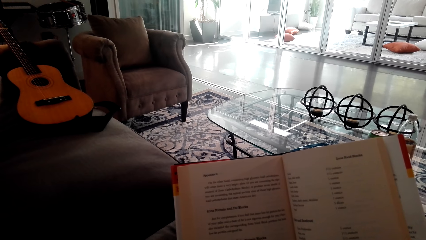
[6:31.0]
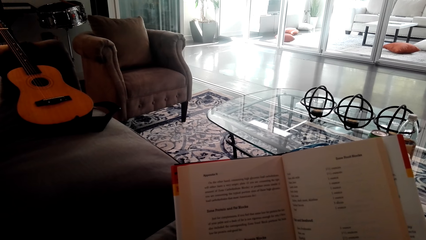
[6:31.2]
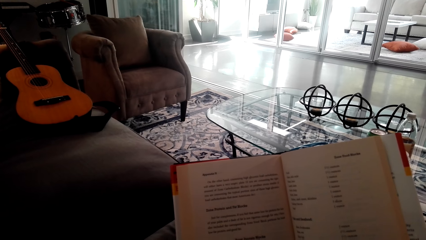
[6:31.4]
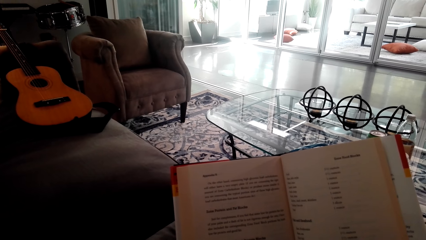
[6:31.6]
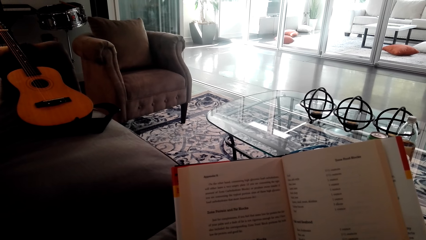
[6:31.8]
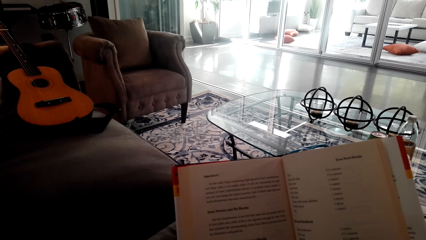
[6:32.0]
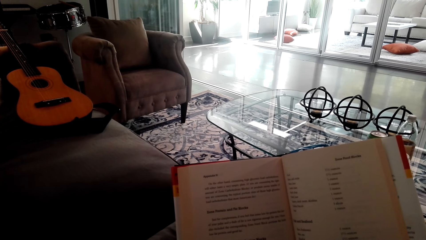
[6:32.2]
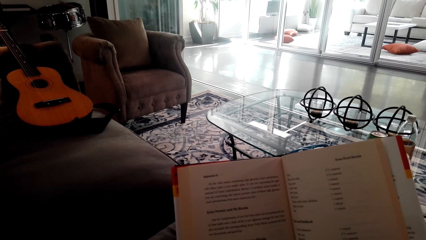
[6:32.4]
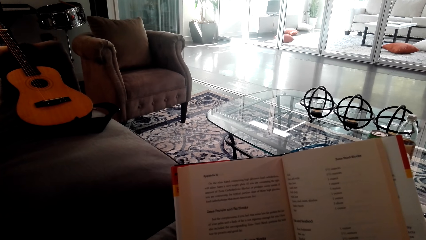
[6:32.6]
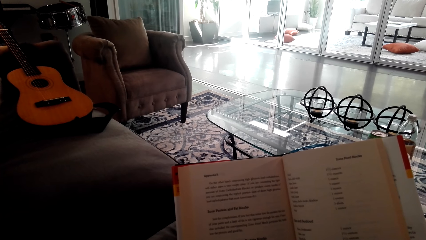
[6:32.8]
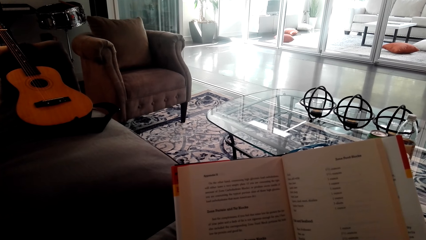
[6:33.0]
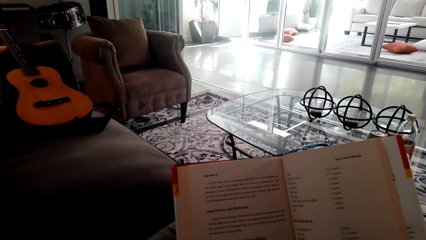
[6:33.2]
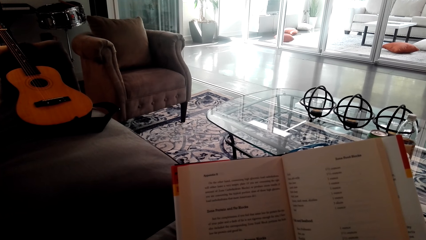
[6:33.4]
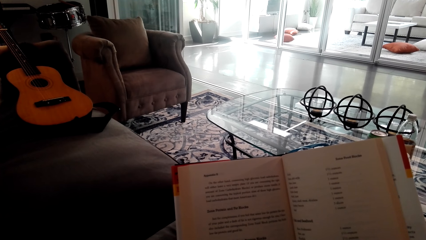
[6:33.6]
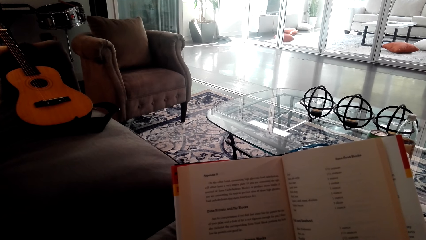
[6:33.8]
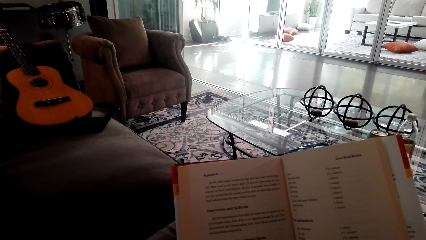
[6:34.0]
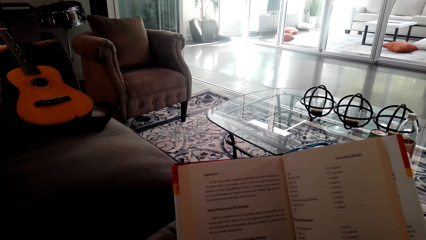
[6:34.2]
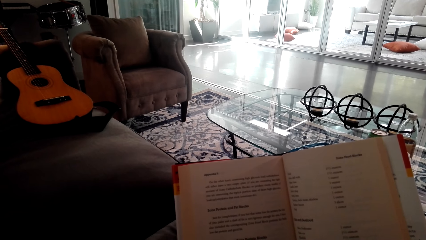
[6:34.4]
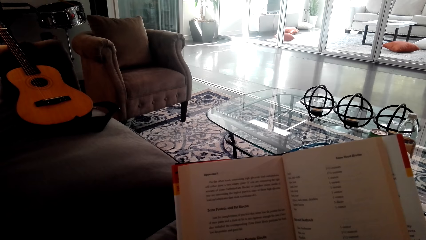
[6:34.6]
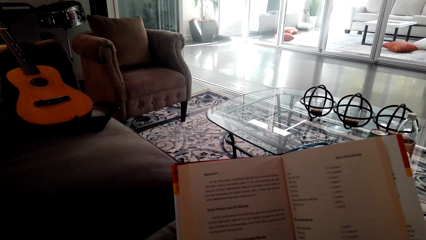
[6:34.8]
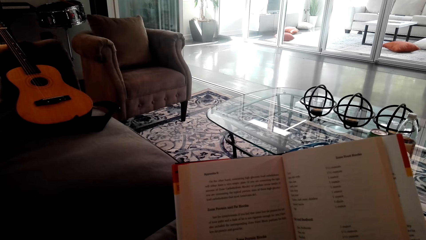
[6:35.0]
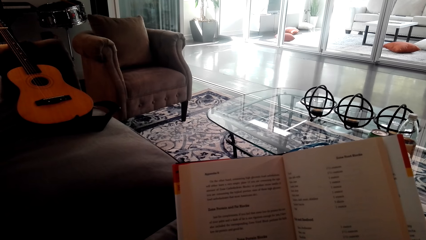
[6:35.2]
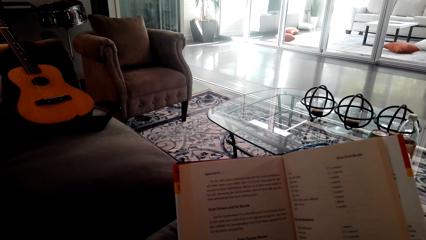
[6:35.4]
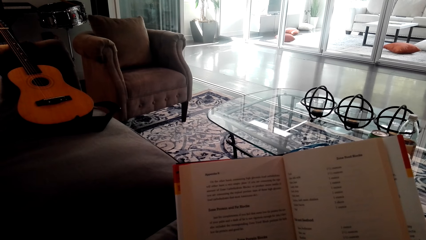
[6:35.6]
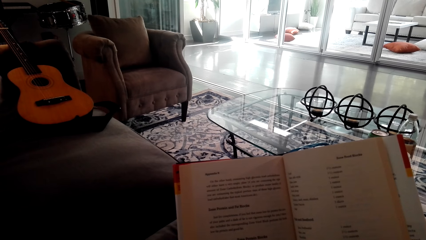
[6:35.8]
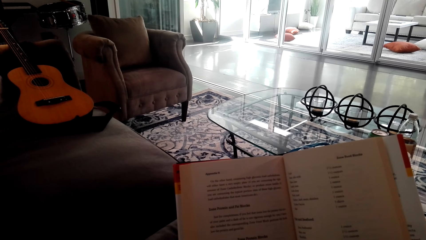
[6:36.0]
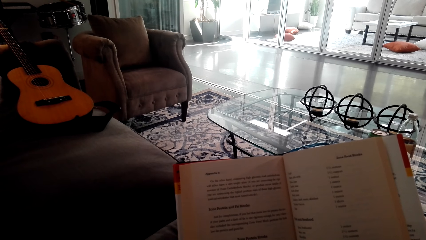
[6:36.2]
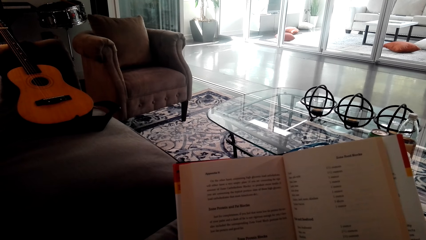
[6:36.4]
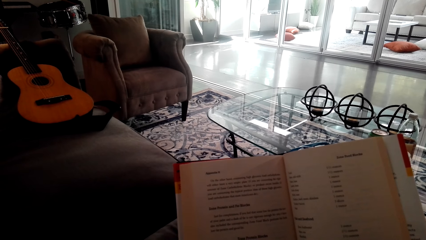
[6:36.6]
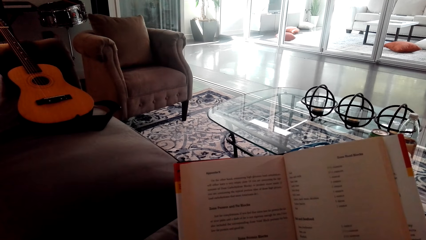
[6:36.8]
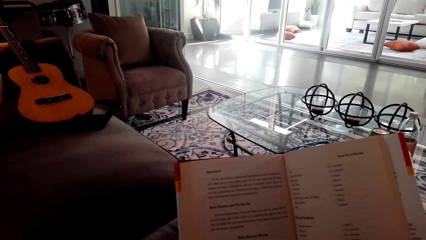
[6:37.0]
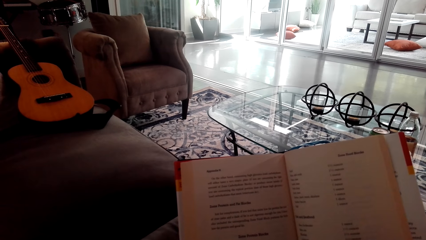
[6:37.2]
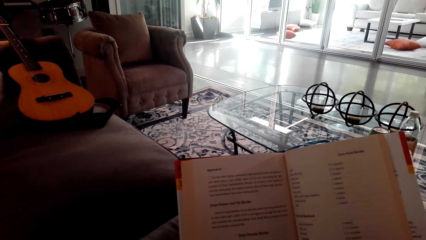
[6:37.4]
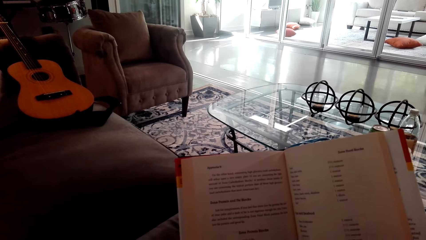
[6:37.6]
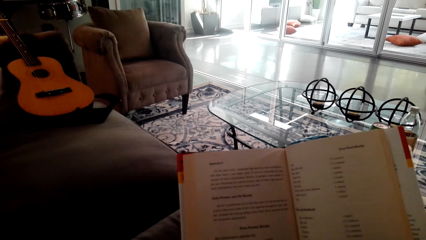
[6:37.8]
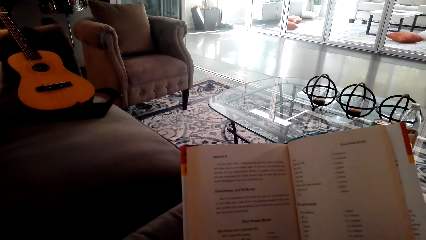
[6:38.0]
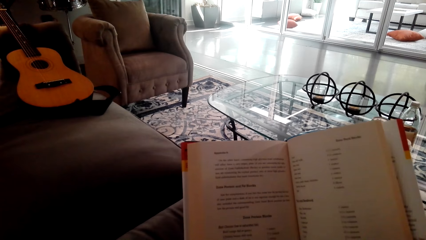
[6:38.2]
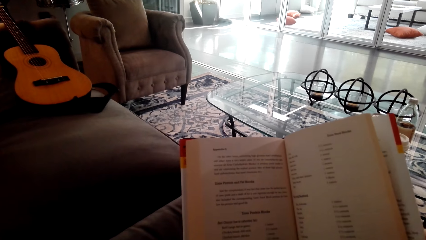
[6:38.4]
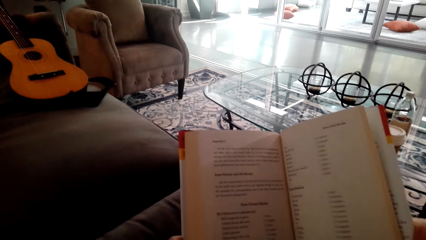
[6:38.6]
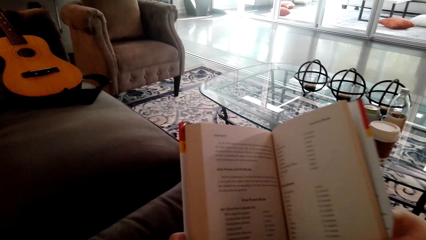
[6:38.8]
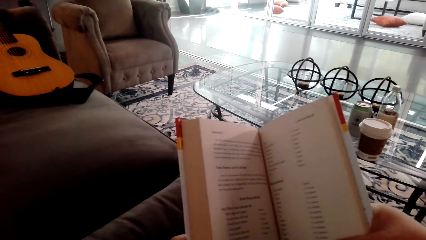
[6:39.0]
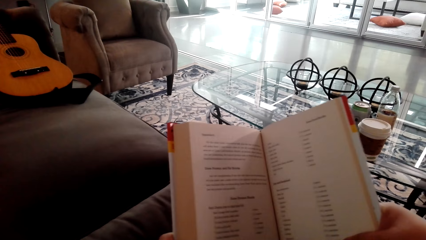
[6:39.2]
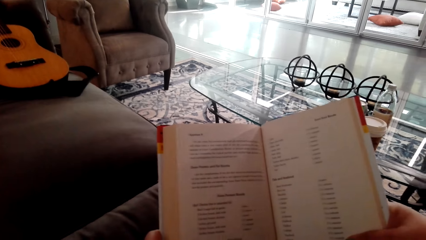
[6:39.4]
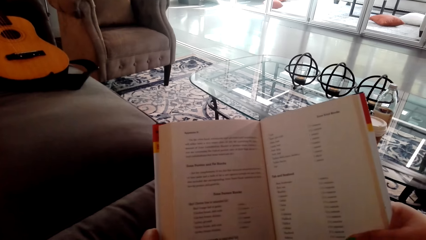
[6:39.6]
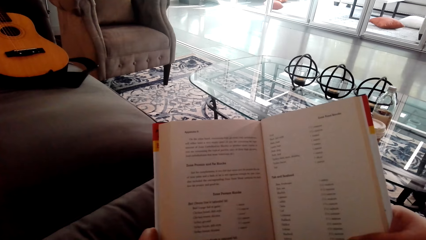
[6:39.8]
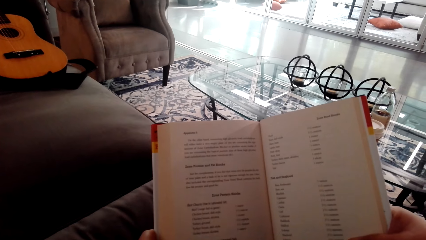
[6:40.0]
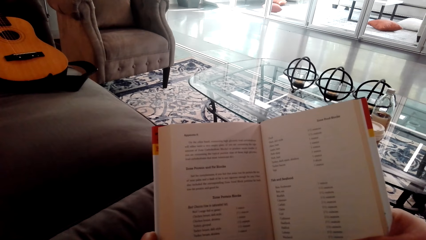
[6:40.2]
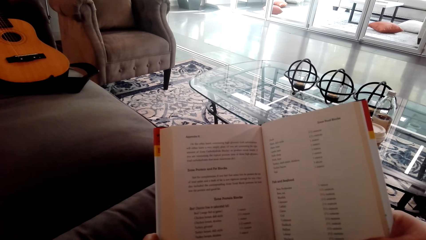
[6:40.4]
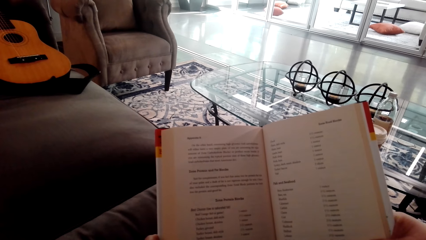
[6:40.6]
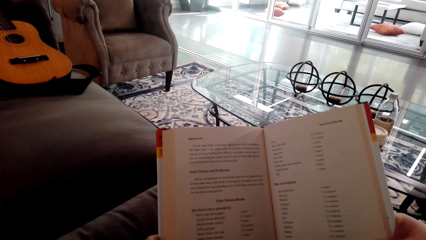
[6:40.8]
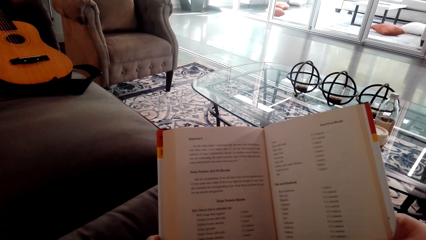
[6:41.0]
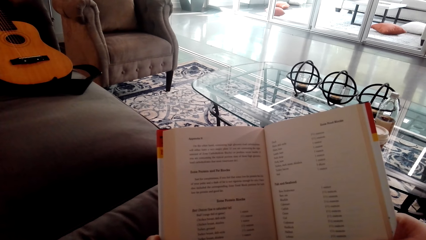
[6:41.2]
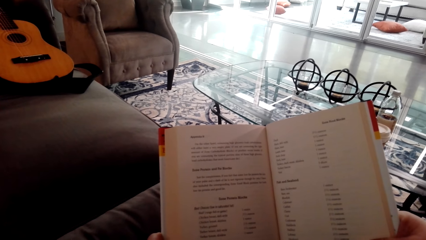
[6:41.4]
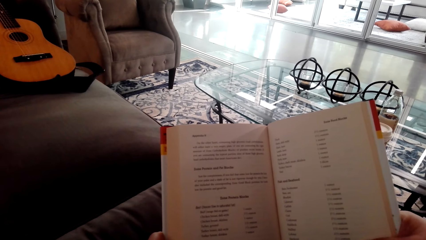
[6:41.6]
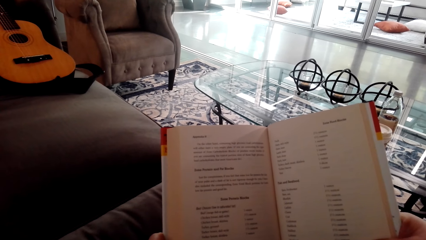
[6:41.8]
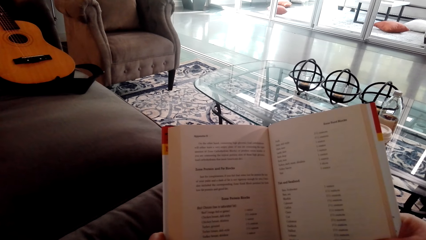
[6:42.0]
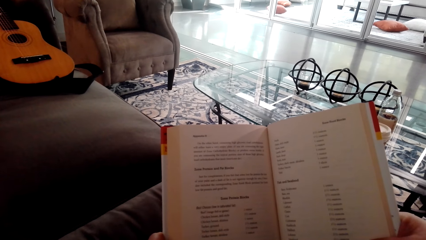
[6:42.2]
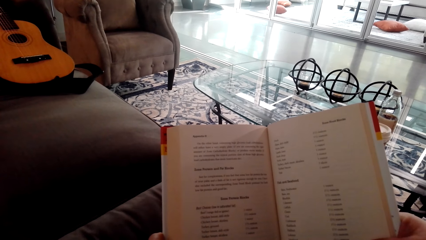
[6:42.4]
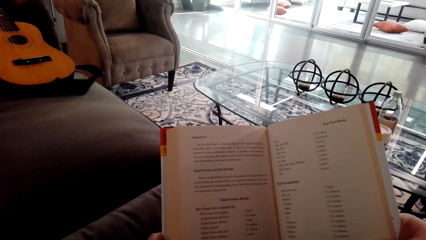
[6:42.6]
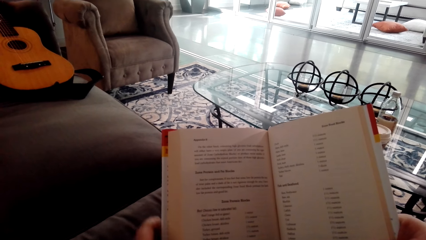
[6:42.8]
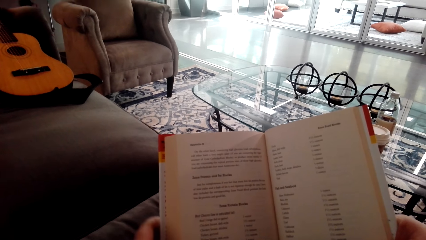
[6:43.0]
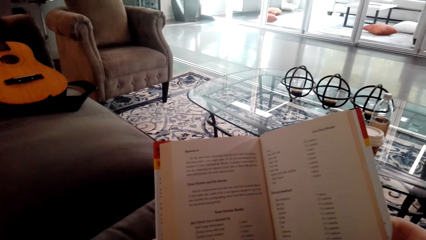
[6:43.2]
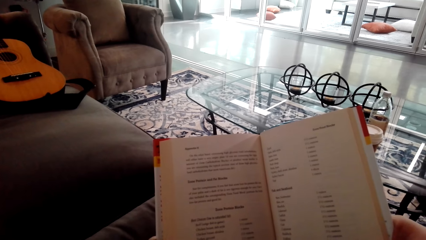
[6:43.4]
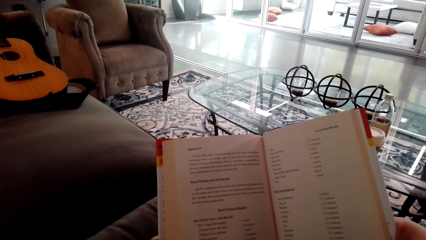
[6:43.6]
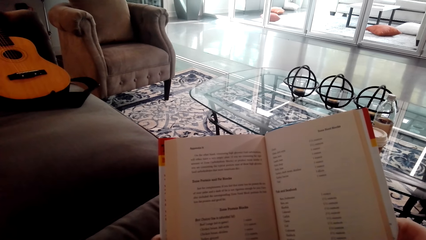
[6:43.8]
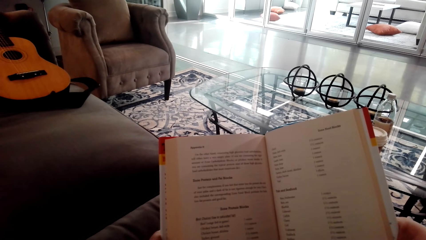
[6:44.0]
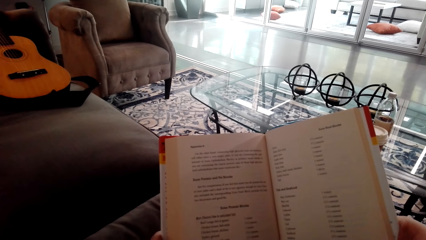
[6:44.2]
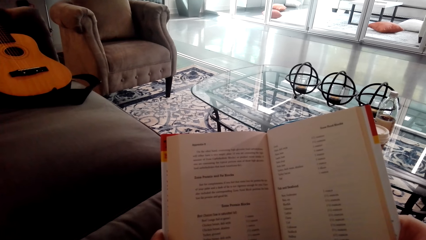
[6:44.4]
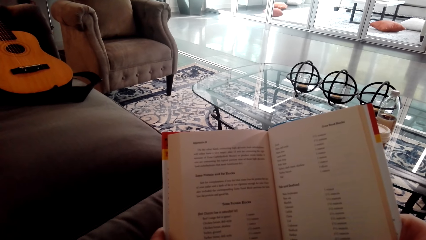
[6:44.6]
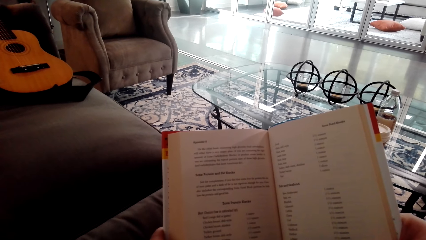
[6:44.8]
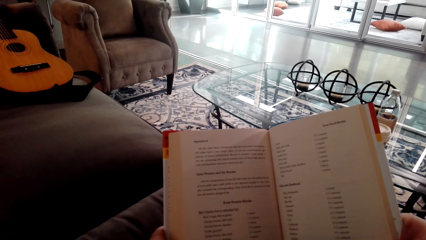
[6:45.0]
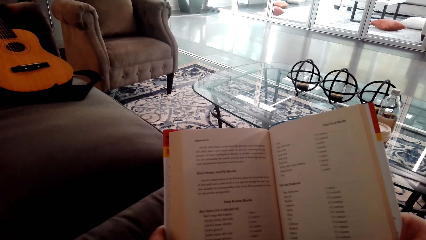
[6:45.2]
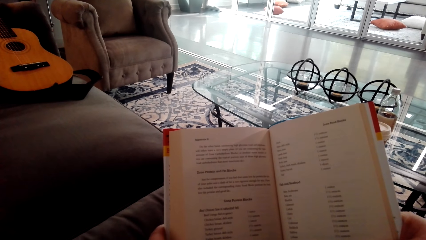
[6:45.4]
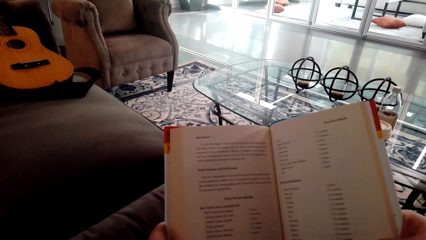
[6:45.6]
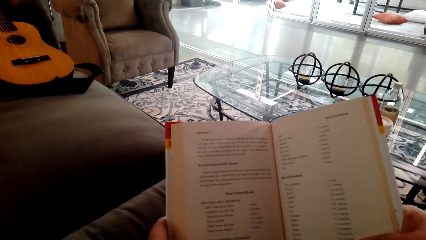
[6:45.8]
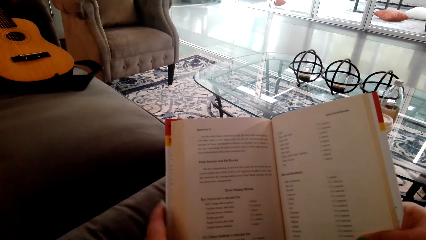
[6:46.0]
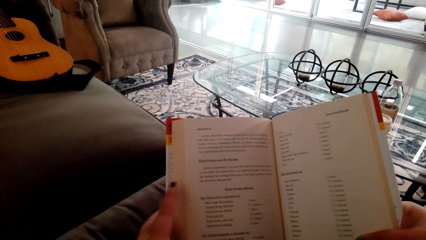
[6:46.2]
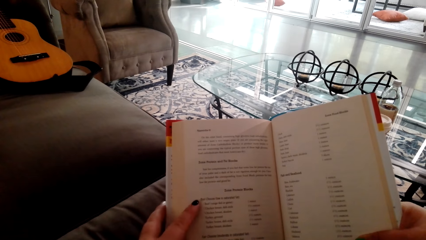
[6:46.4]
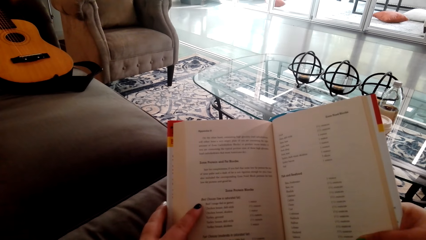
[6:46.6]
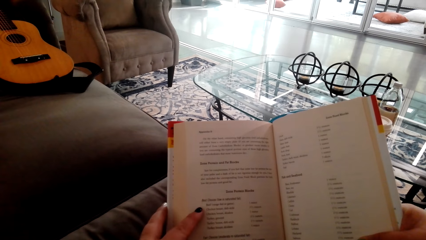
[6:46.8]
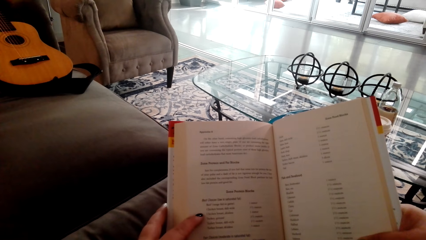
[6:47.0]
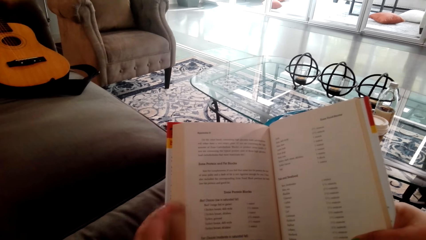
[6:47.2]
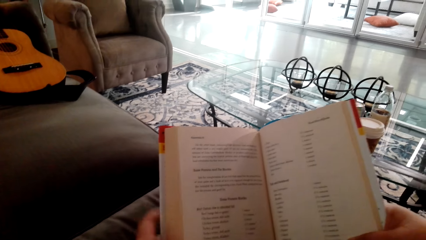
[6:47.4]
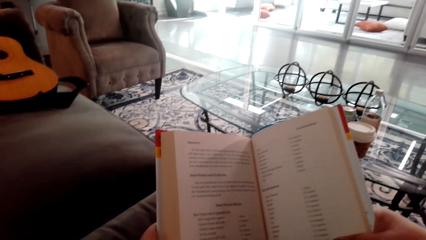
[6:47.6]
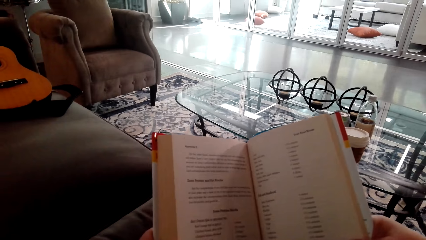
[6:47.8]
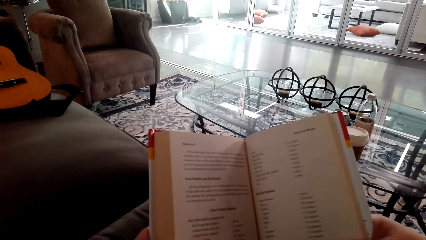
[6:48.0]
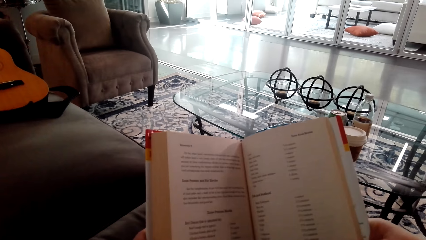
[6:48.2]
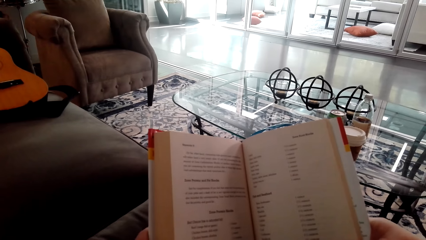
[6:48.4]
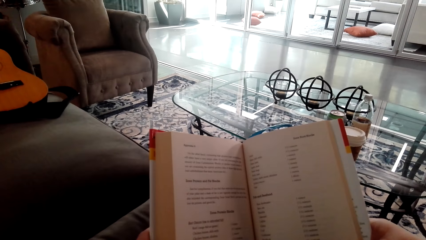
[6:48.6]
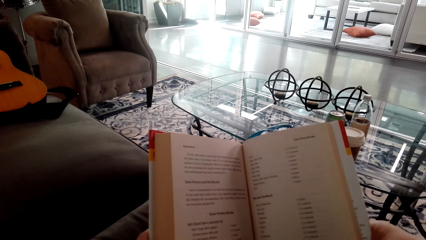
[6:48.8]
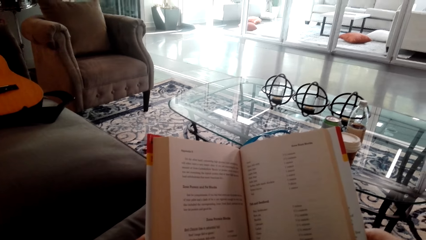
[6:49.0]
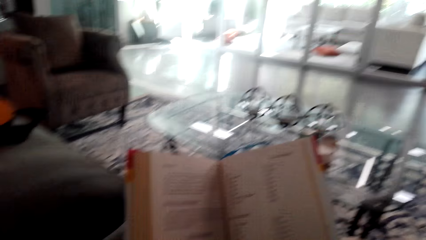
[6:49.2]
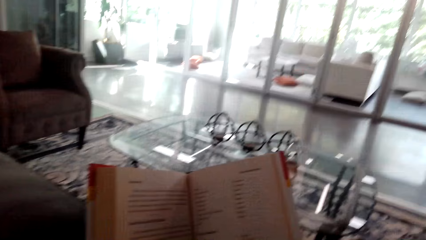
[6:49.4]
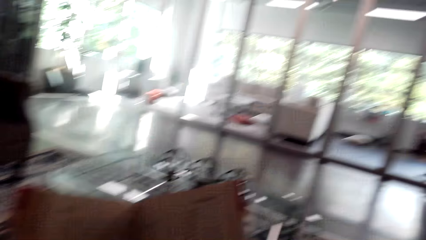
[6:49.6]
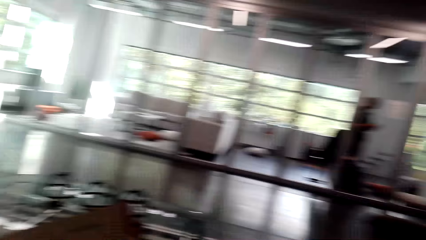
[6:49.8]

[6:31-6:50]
The camera wearer reads through the page.
